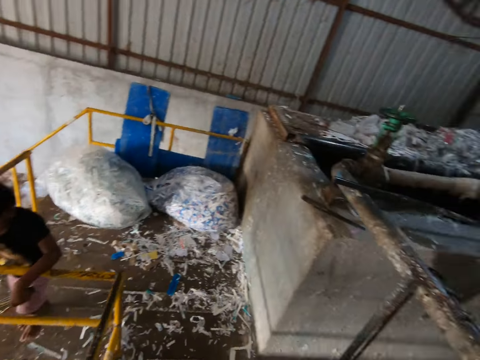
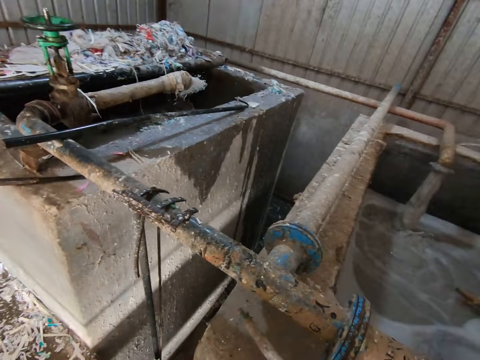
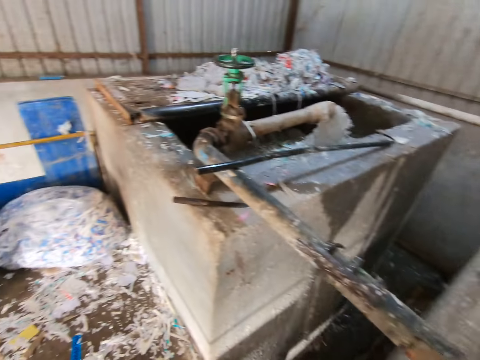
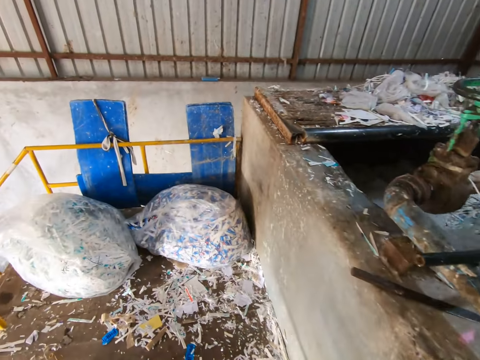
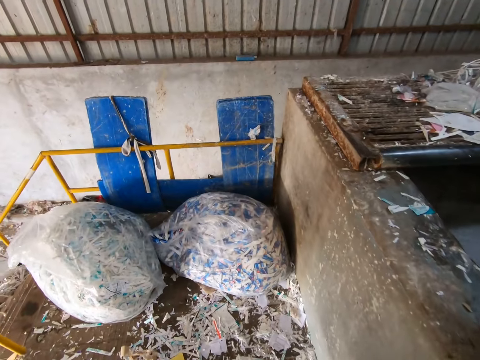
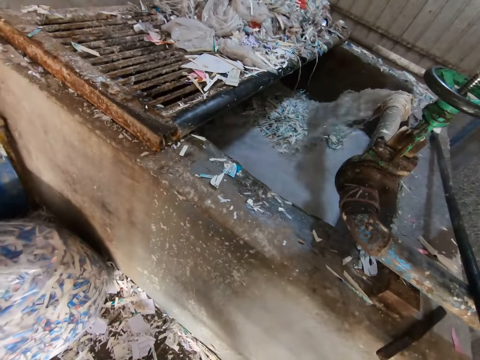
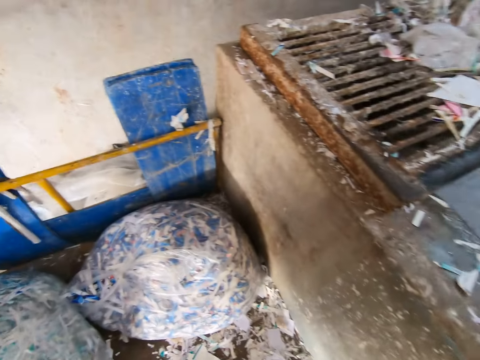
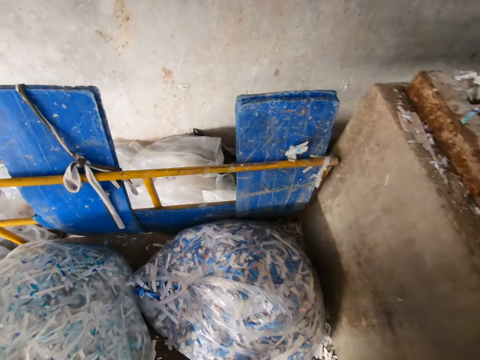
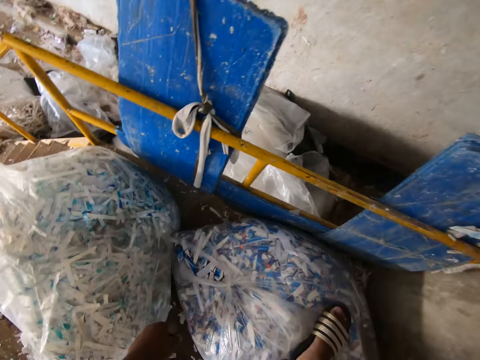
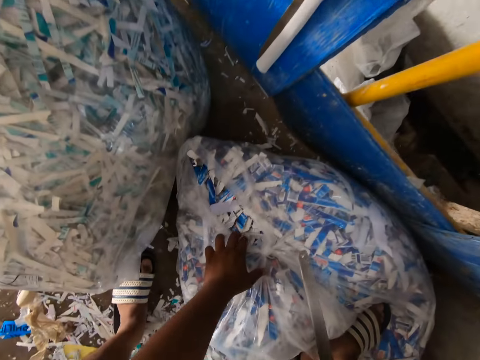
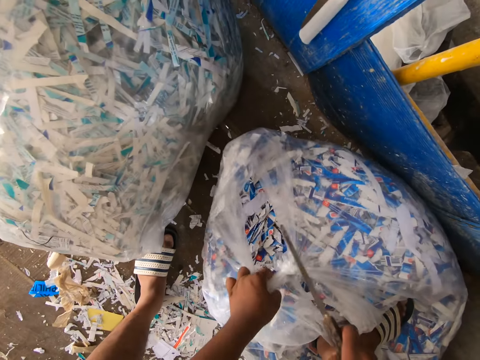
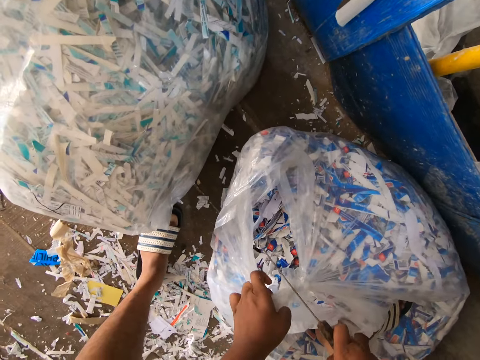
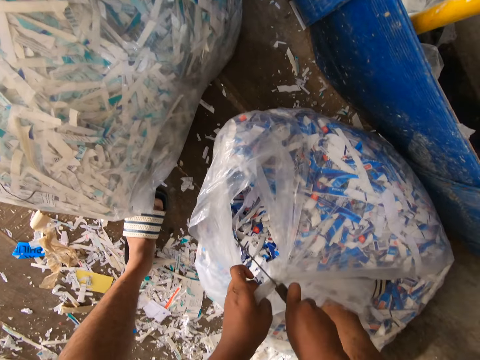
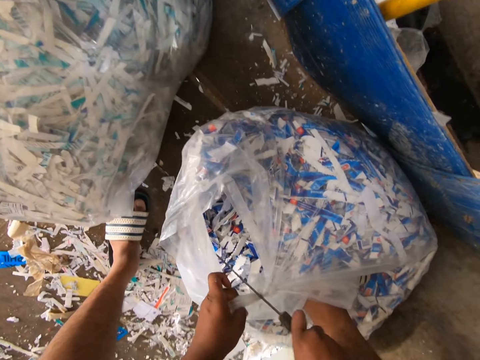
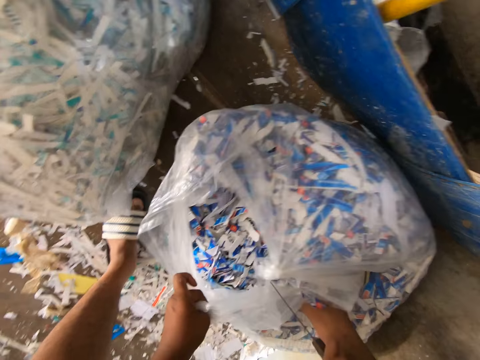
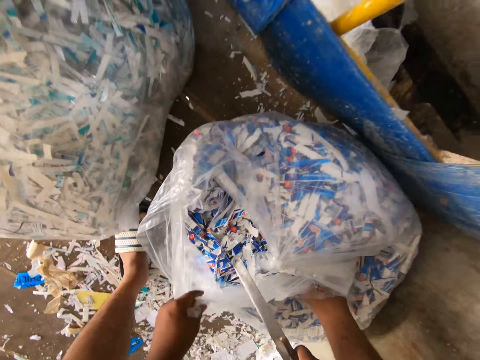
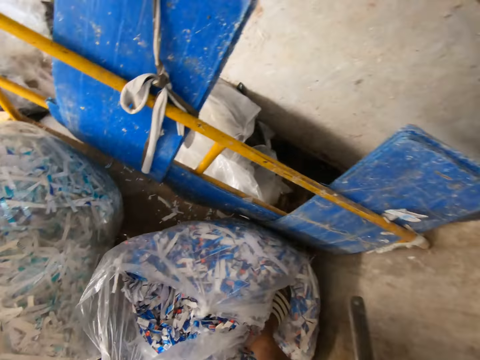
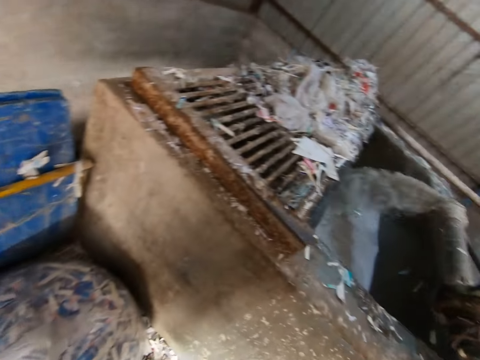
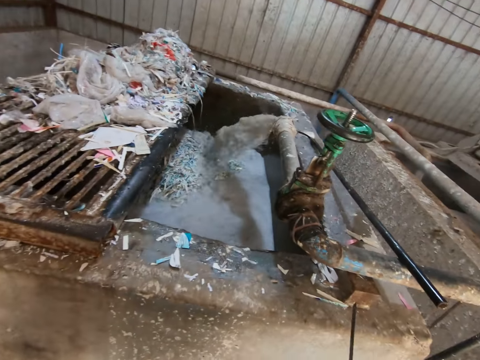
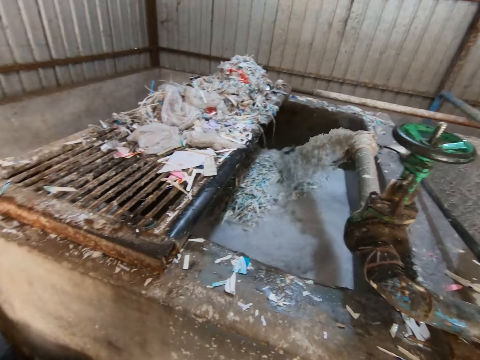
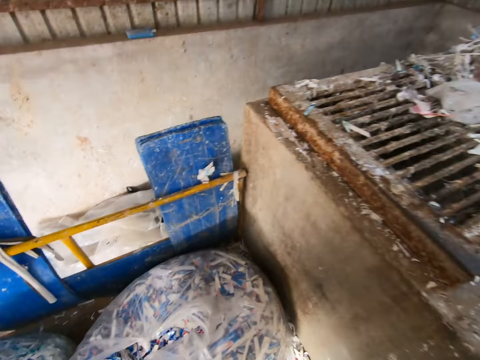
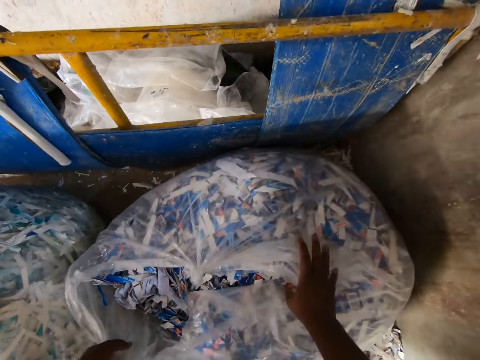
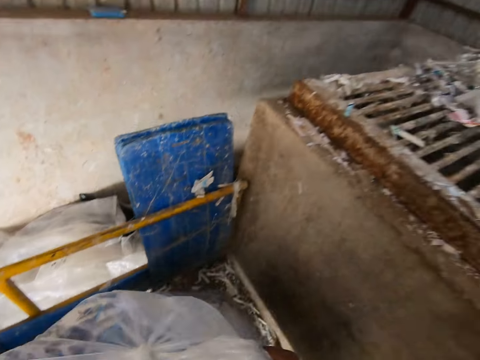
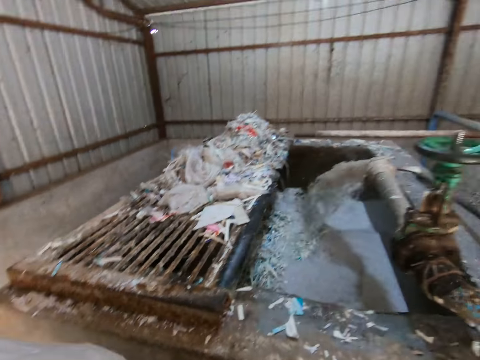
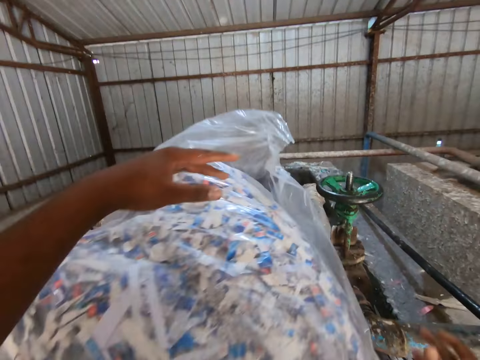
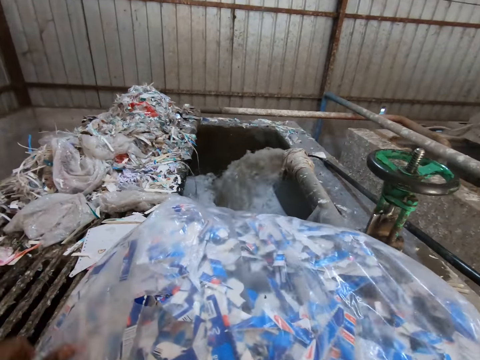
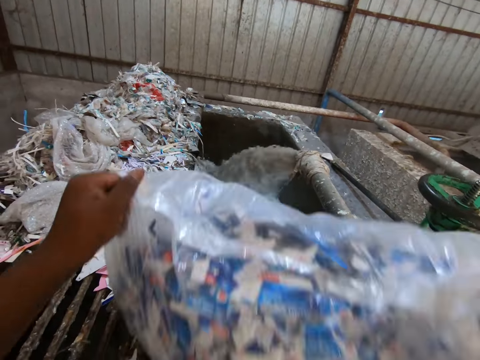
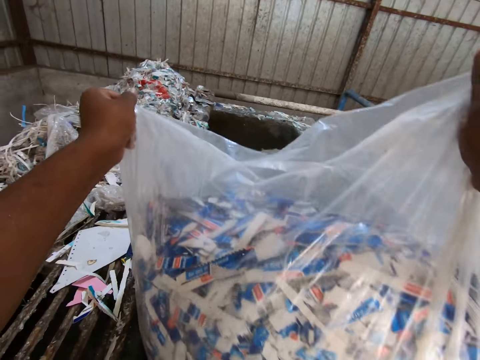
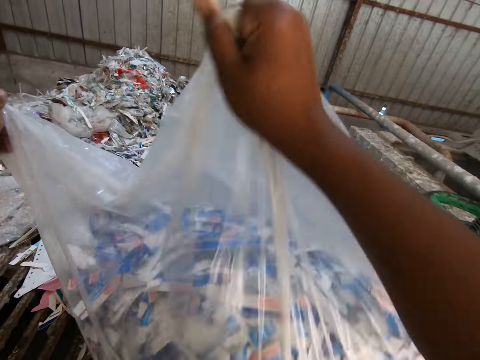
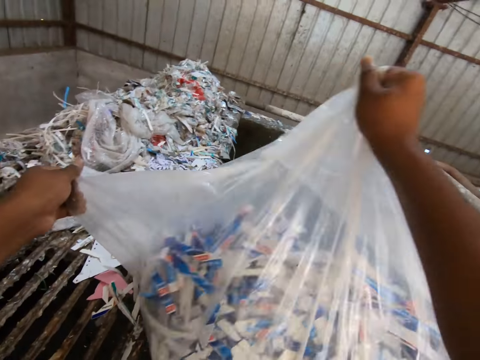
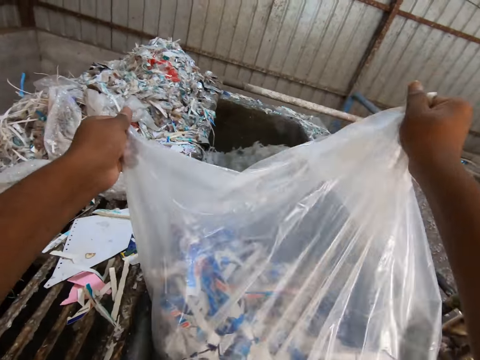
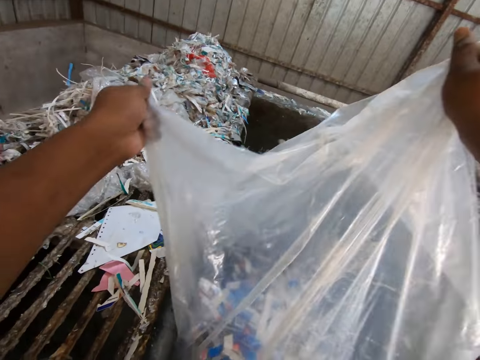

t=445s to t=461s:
The camera wearer drops the stick on the pond fence with his right hand. He picks up the knife on the pond fence with his right hand. He places his right leg on a plastic bag on the ground. He holds the plastic bag with his left hand. He cuts the plastic bag with the knife in his right hand. He opens the sack. He drops the knife on the pond fence with his right hand. He carries the plastic bag from the ground with both hands. He offloads paper from the plastic bag into the pond with both hands.

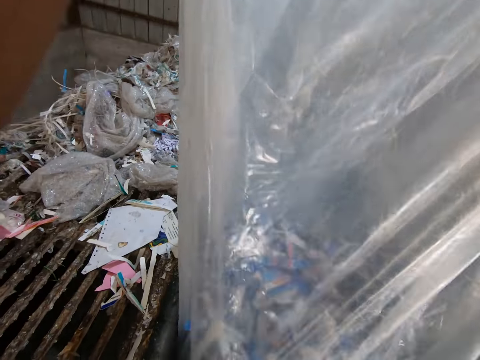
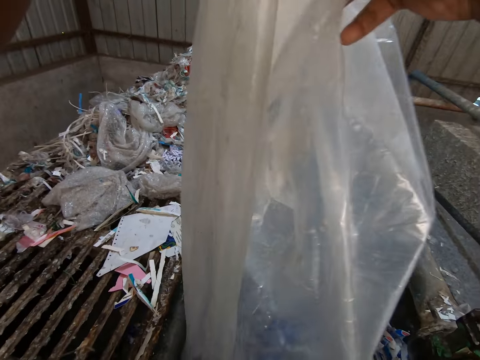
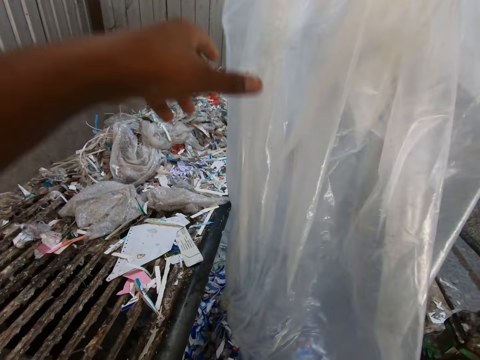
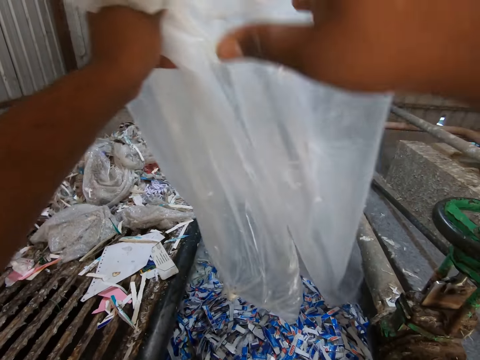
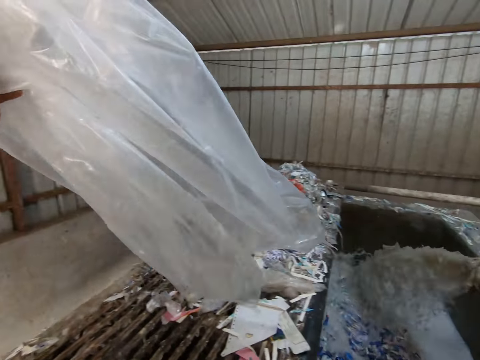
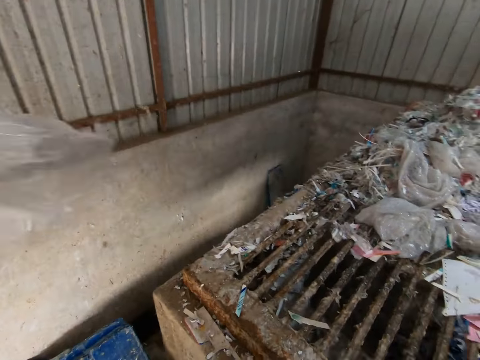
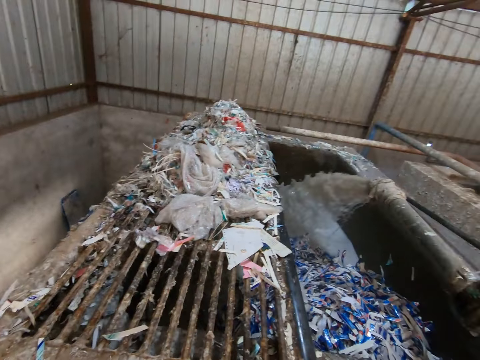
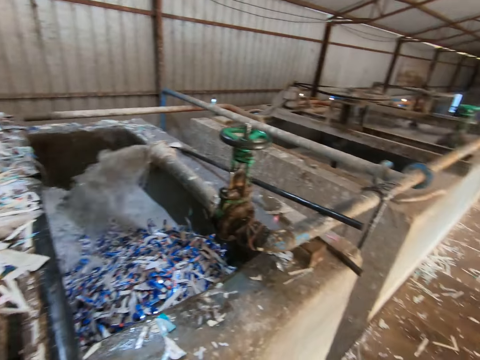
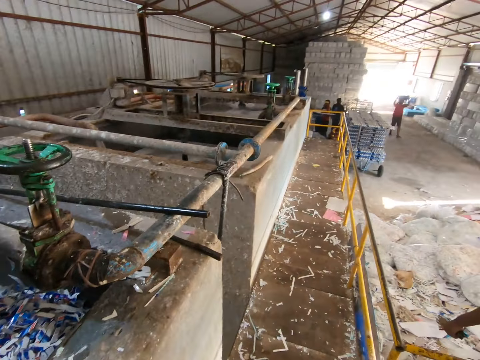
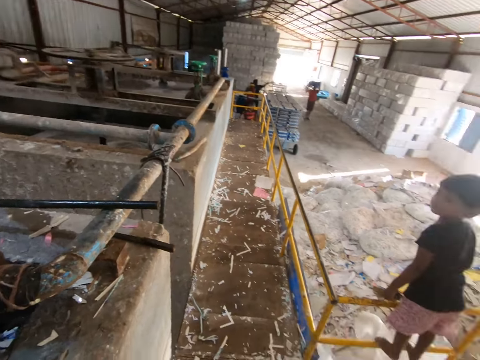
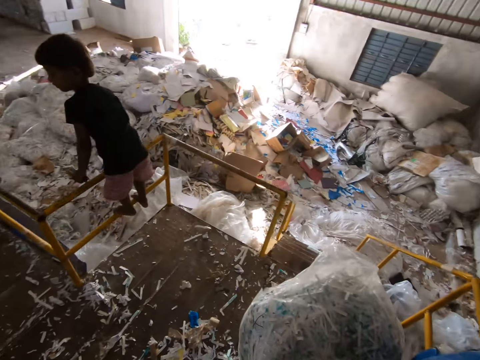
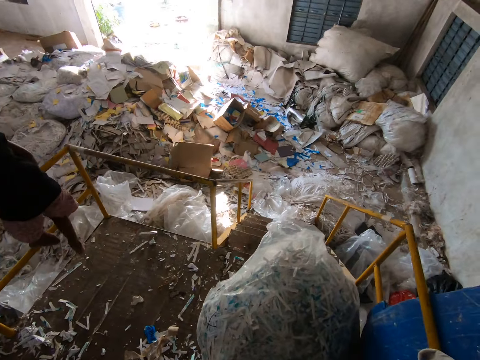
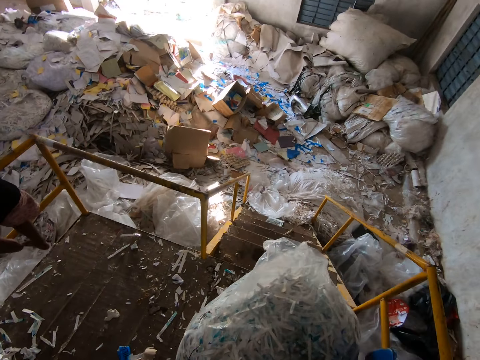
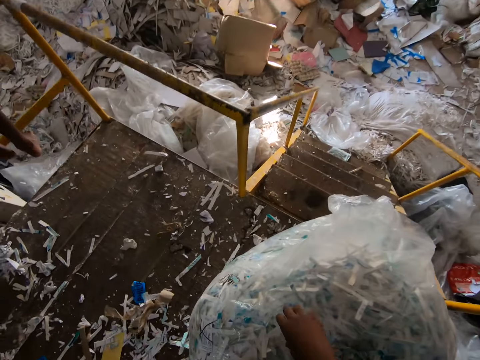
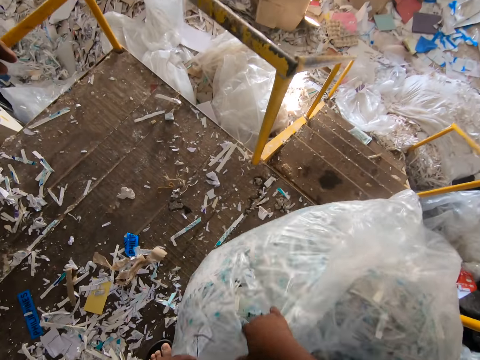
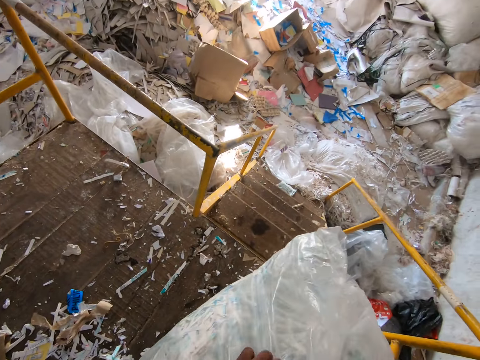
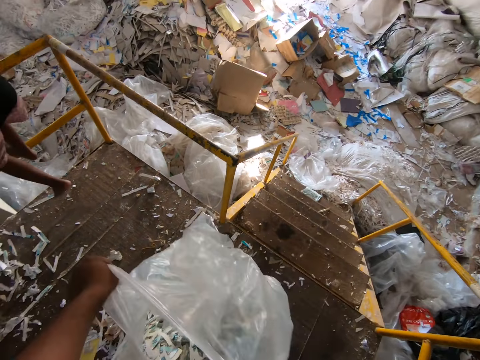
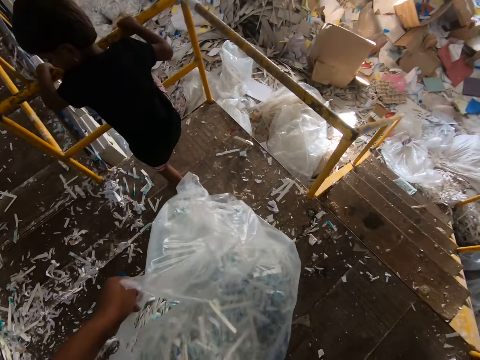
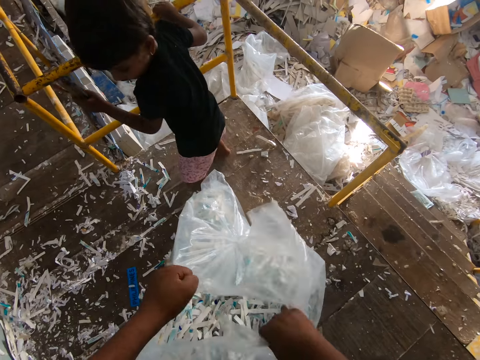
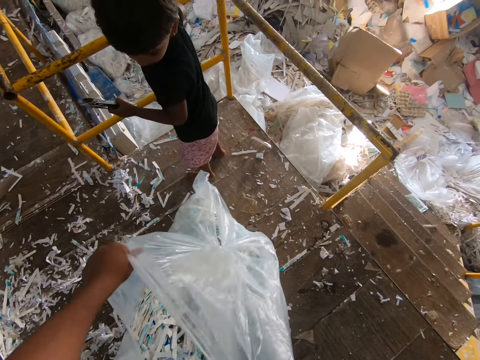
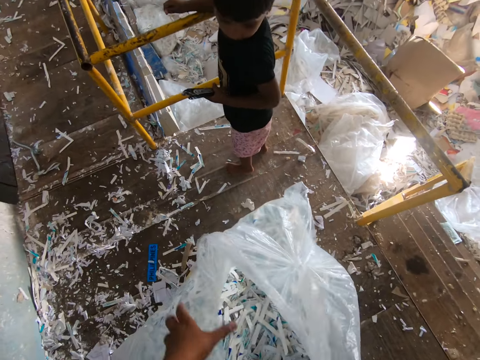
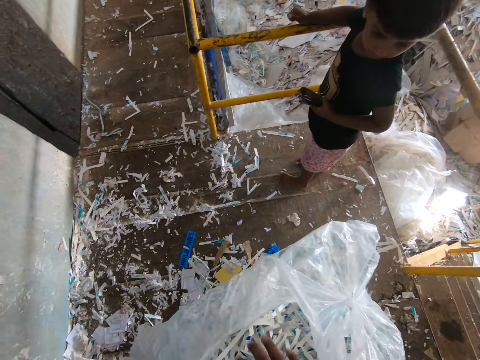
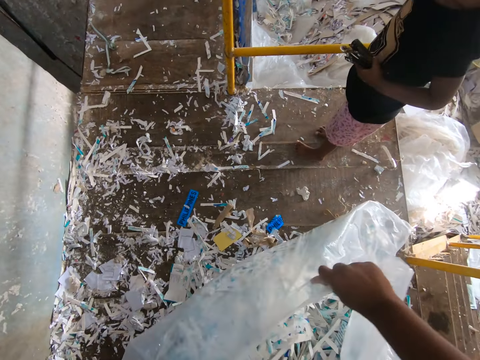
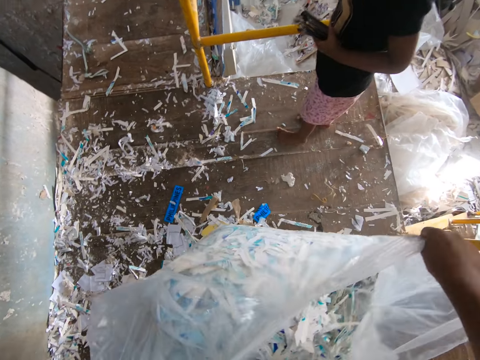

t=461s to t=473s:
The camera wearer throws the plastic bag on the ground with his left hand. He picks up the plastic bag on the ground with both hands. He tears the plastic bag on the ground with both hands.
